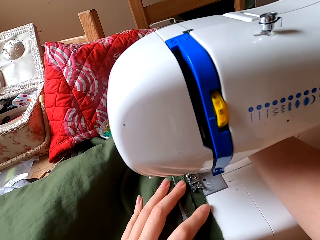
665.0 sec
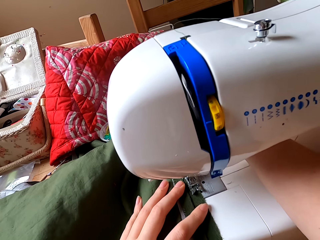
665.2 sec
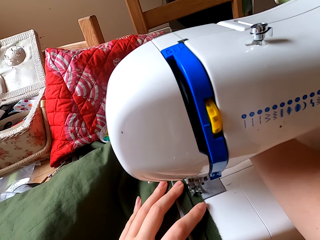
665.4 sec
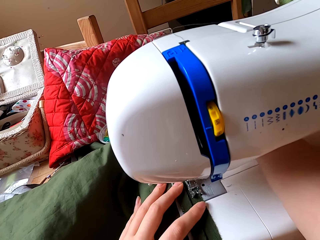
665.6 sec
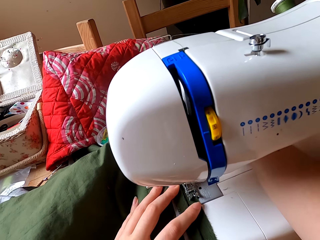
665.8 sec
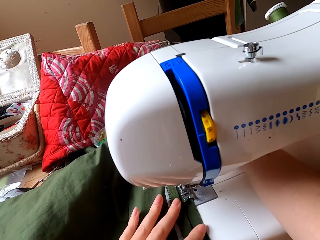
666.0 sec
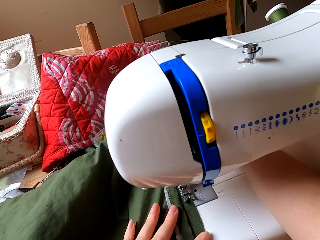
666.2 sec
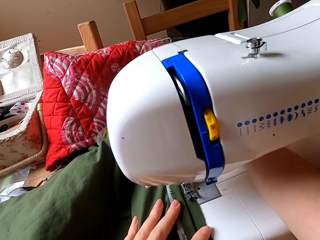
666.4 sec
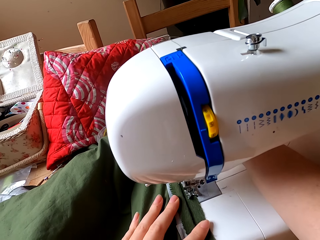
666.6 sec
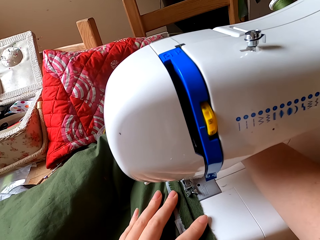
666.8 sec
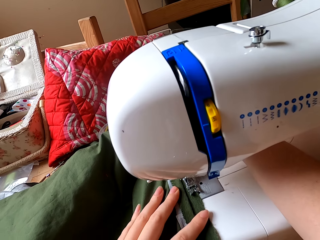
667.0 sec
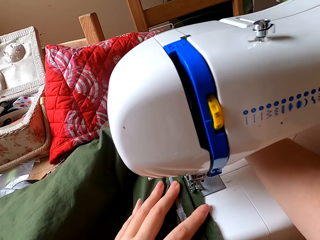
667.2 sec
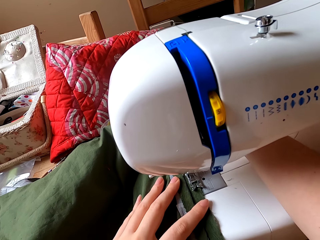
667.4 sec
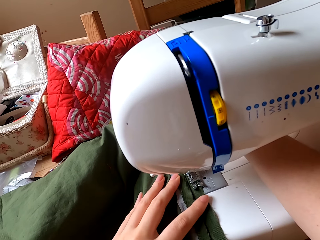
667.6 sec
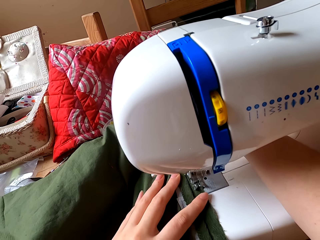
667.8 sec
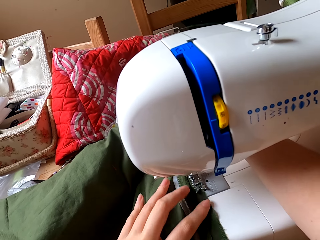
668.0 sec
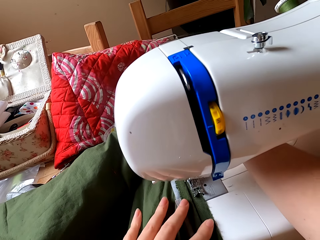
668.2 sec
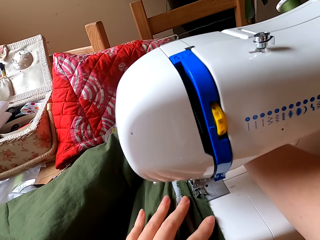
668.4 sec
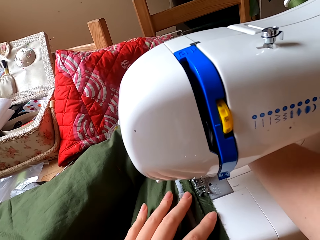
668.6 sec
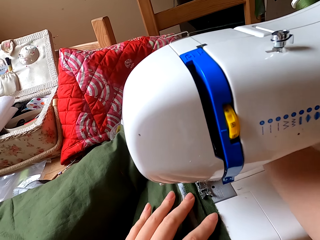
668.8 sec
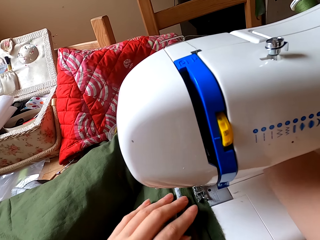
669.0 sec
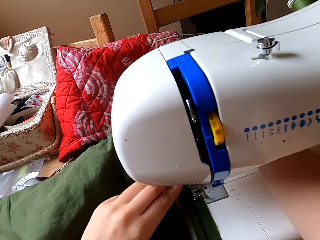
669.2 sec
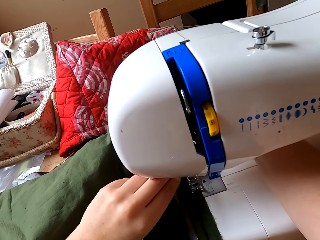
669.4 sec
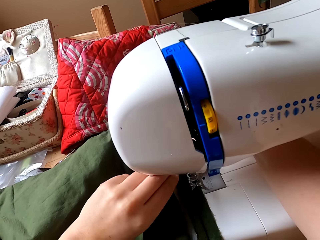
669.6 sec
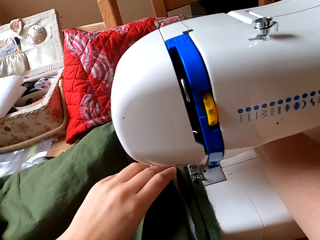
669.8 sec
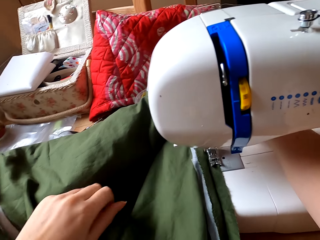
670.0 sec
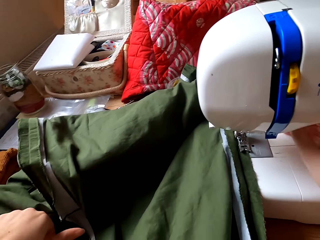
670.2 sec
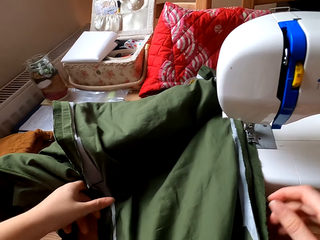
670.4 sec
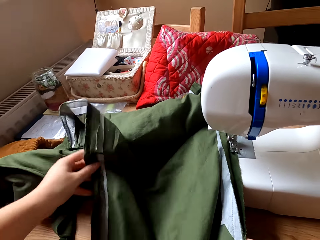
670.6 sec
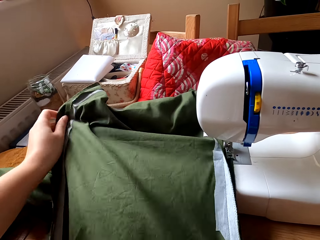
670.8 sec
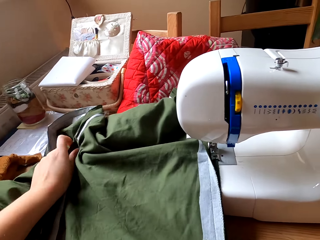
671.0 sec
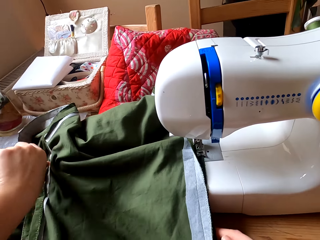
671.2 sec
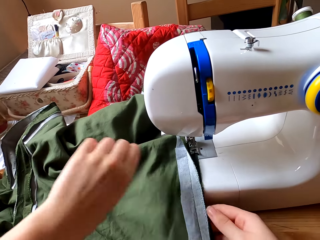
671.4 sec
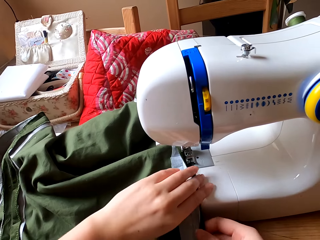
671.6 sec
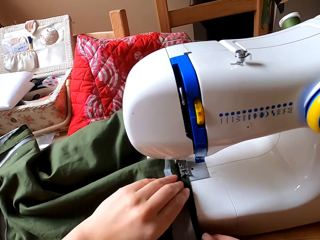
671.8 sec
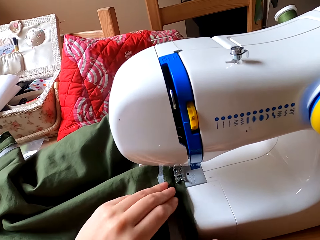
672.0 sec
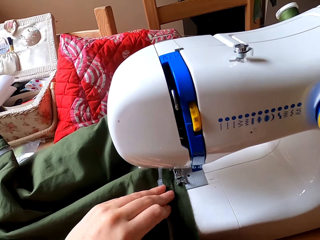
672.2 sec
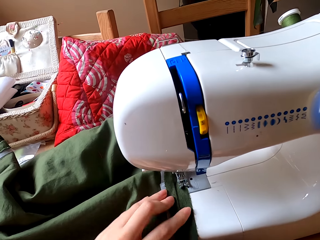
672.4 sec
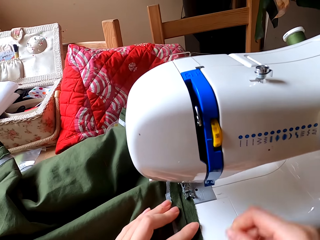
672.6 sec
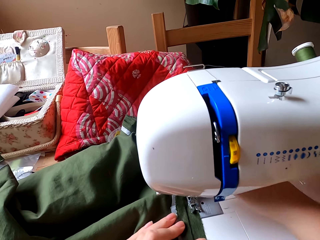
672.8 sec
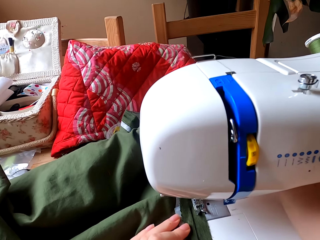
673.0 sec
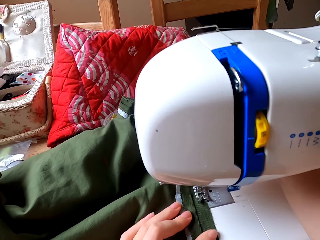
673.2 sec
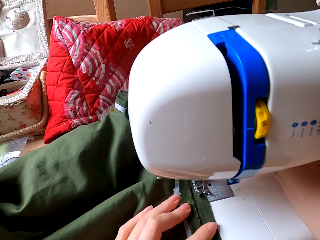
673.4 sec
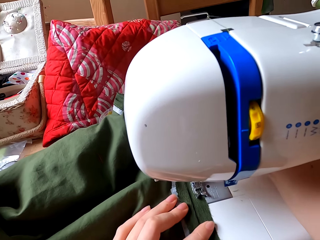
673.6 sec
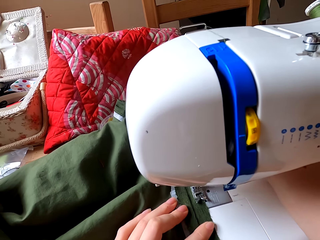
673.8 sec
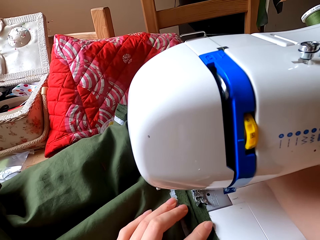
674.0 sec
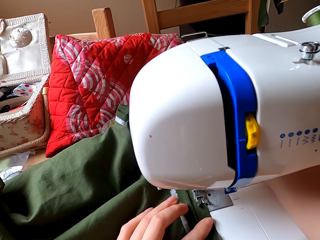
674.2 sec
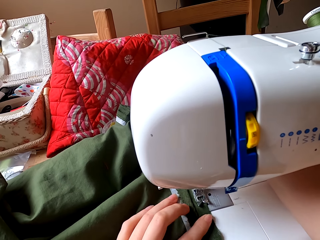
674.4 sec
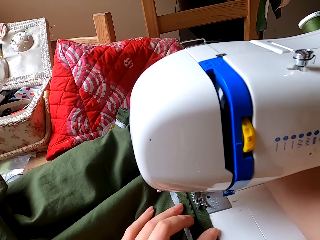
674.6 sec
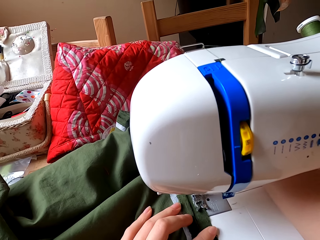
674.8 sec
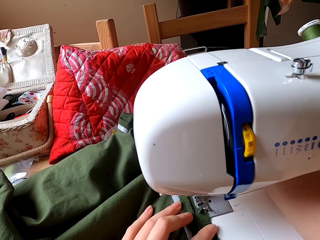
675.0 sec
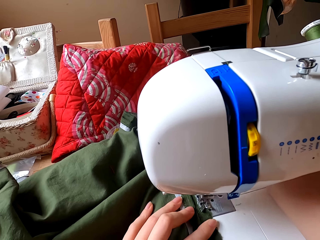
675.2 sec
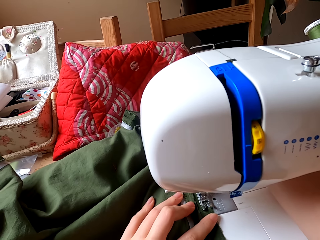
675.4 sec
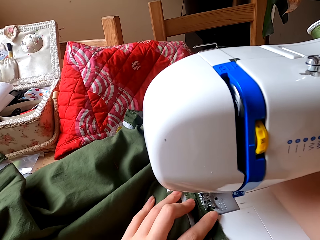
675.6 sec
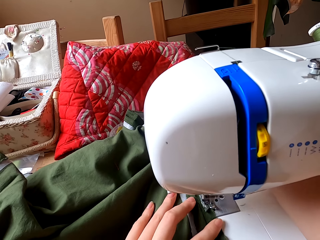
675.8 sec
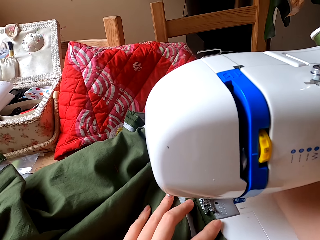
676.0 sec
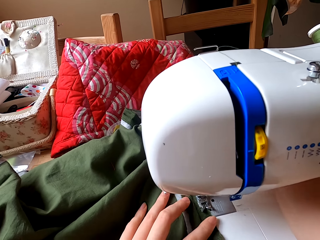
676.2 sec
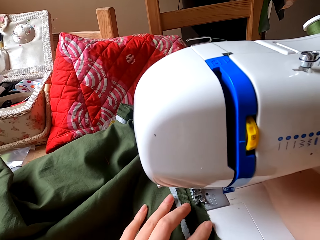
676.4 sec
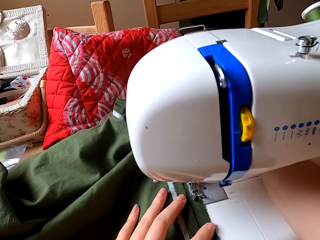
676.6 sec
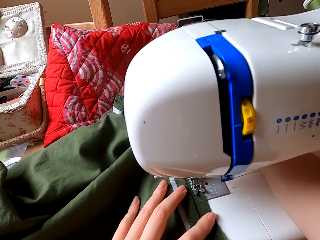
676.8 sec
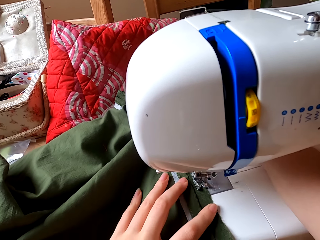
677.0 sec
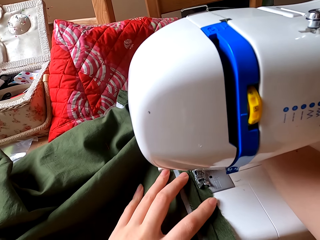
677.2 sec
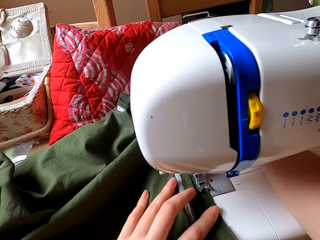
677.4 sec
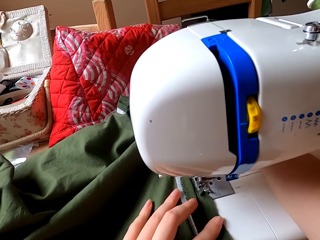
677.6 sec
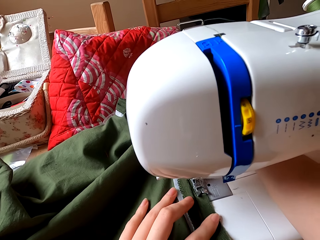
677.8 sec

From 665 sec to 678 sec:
The camera wearer straightens the cloth with both hands. They sew the cloth with the sewing machine.

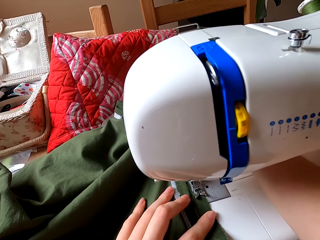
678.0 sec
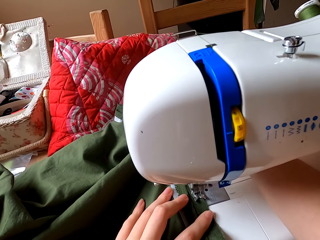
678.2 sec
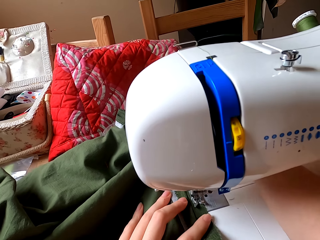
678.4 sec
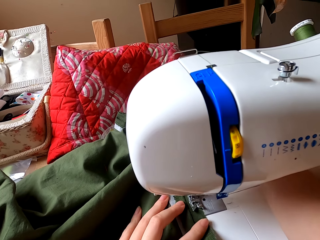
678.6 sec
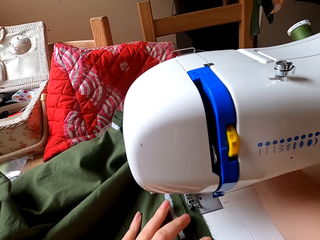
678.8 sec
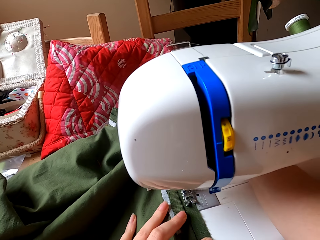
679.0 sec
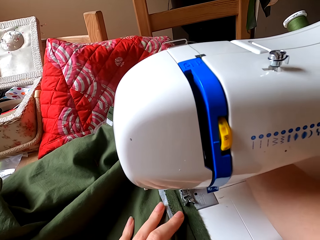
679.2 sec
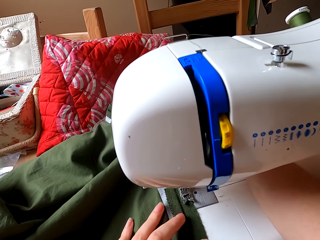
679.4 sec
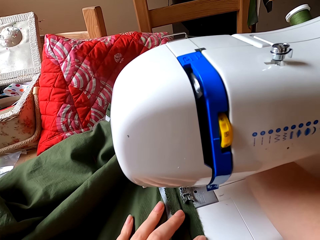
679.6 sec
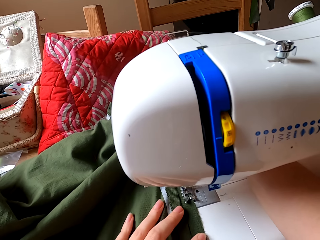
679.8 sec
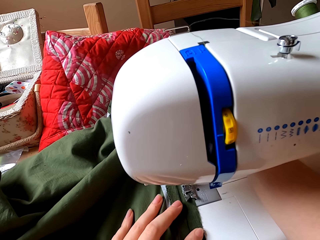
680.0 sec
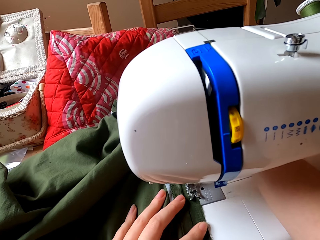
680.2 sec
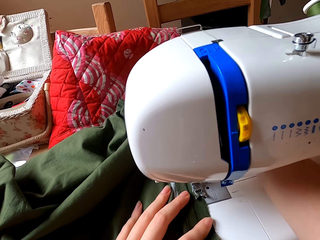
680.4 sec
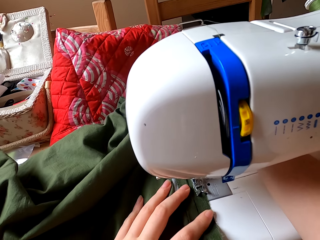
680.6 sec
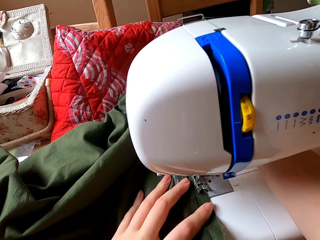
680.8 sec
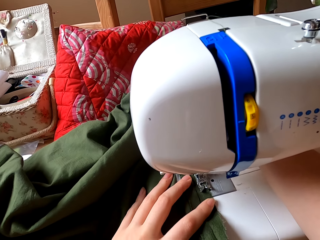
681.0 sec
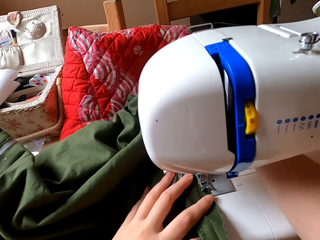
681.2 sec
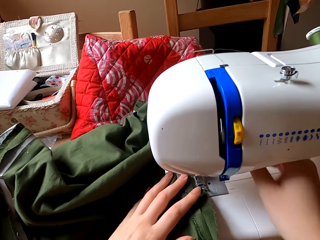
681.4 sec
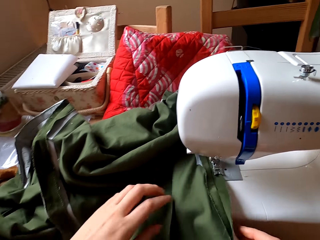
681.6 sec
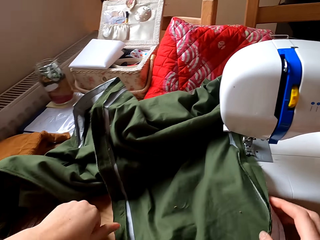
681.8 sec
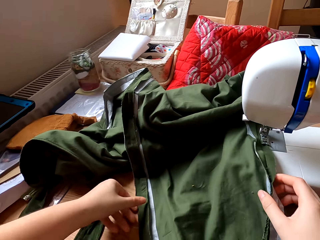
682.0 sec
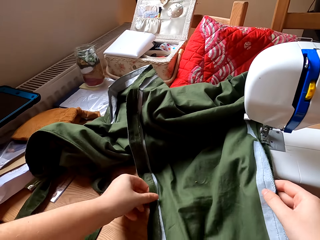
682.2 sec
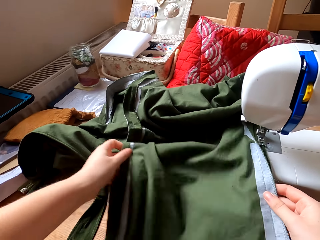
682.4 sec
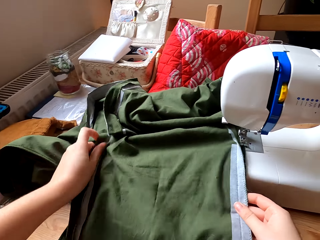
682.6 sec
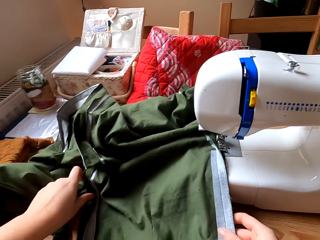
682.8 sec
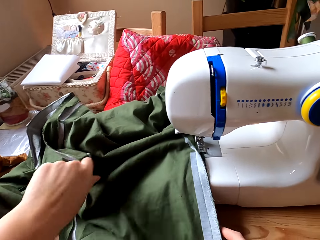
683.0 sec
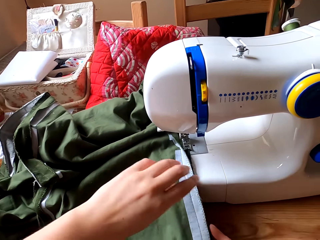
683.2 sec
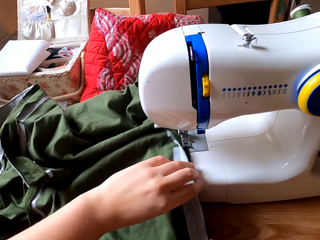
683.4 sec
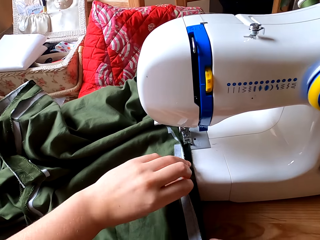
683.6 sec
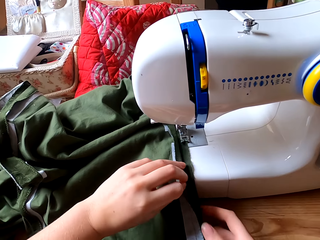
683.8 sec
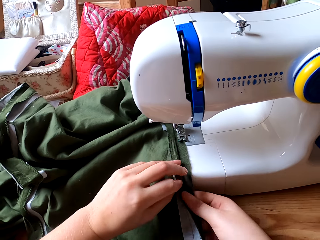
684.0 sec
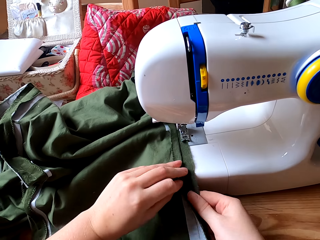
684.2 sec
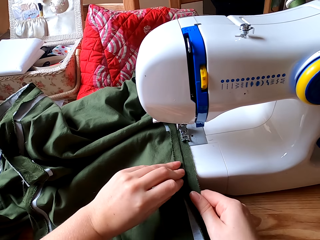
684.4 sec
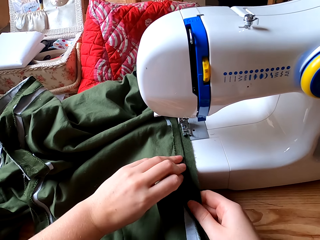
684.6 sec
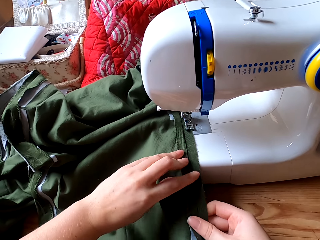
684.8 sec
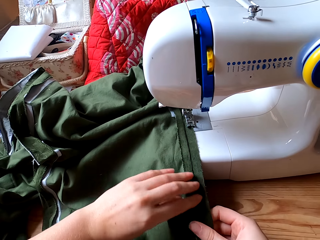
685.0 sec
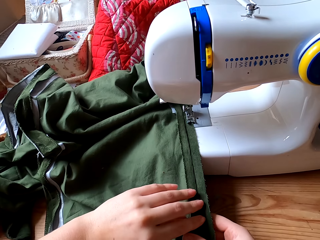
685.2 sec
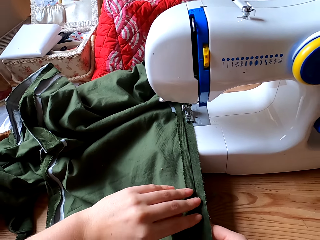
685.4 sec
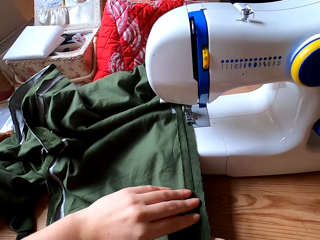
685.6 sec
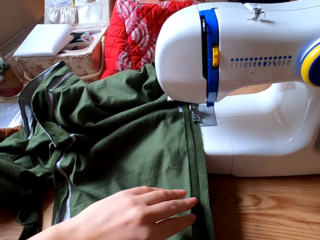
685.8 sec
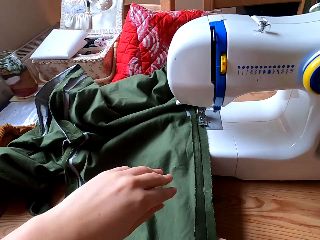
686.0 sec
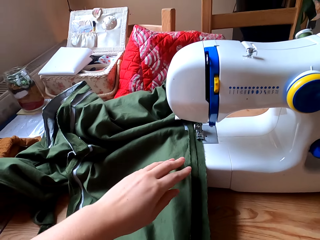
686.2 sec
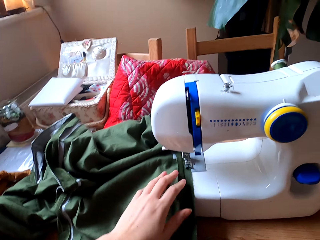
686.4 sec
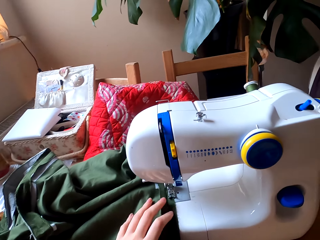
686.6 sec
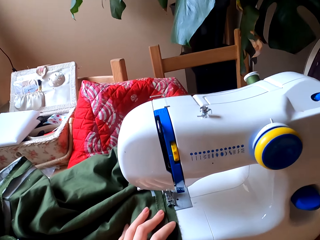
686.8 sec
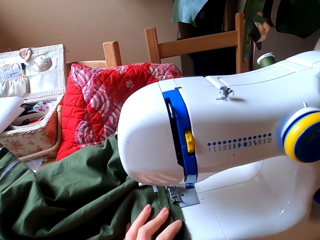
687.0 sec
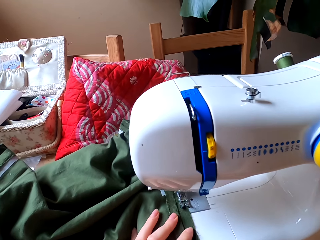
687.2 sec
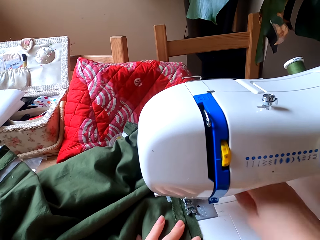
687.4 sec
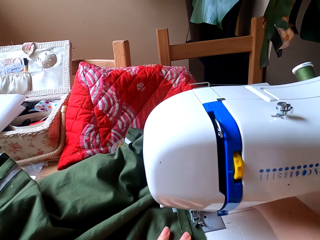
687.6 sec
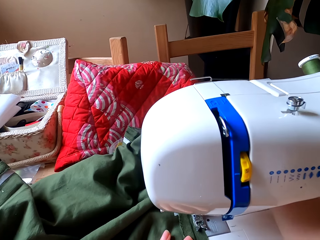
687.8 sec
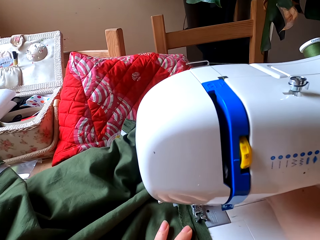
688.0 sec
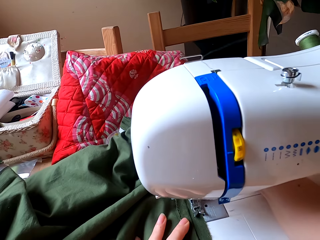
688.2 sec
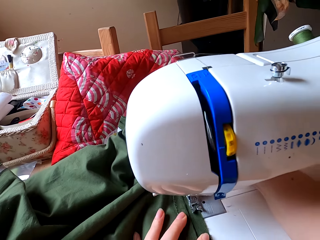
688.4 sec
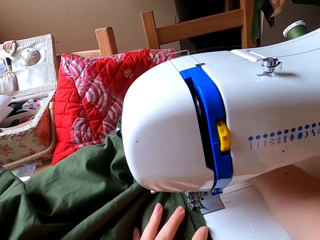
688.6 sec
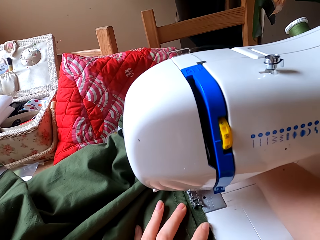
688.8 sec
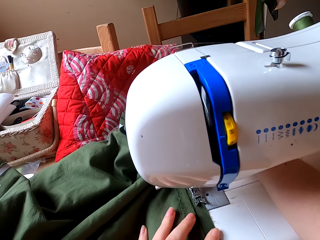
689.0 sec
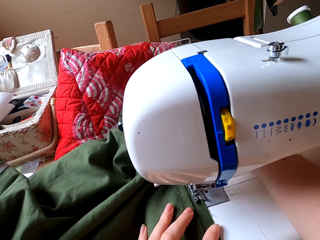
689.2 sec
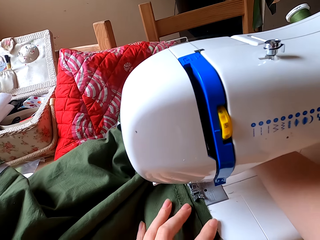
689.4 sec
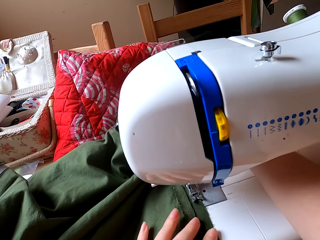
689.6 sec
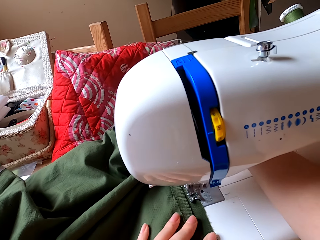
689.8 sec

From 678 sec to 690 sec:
The camera wearer straightens the cloth with both hands. They sew the cloth with the sewing machine.
